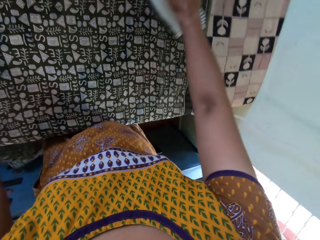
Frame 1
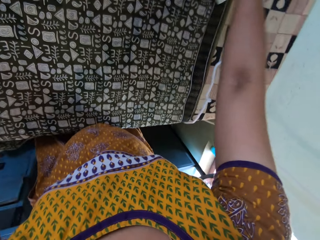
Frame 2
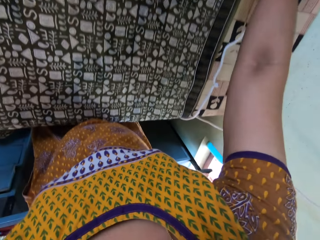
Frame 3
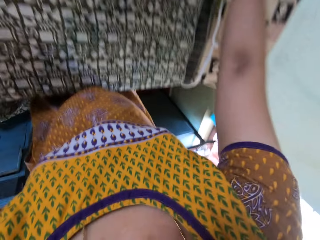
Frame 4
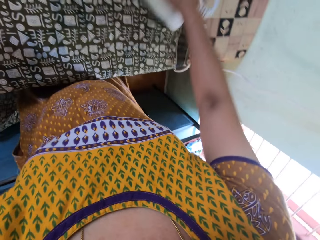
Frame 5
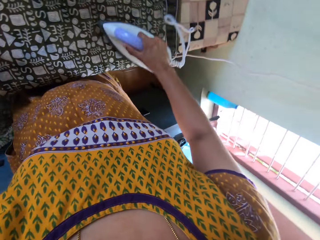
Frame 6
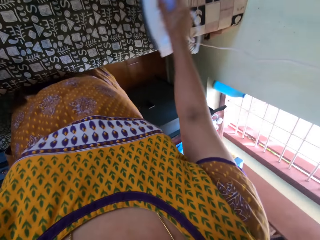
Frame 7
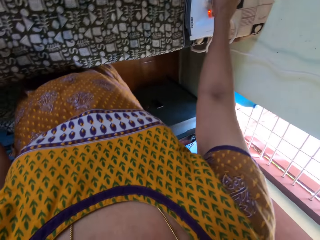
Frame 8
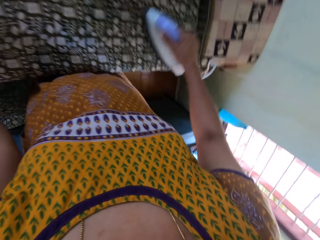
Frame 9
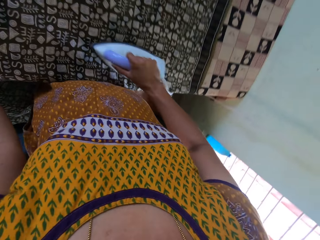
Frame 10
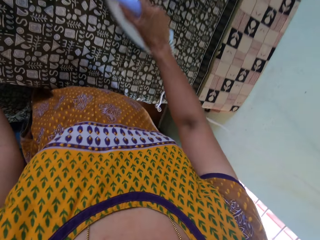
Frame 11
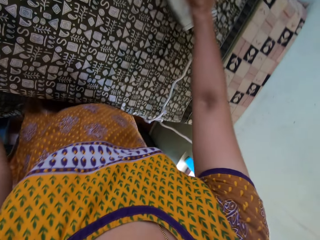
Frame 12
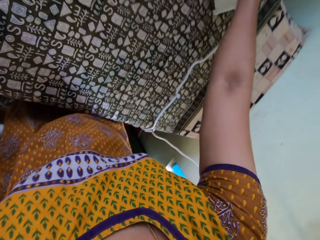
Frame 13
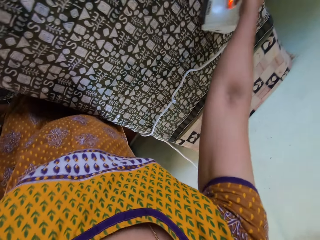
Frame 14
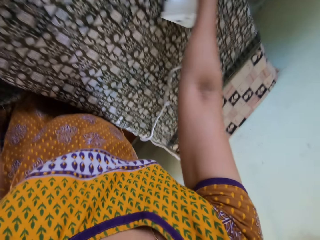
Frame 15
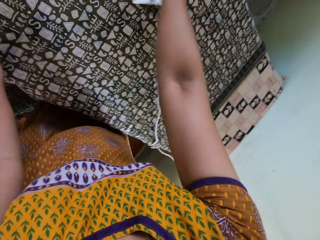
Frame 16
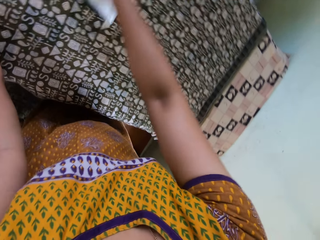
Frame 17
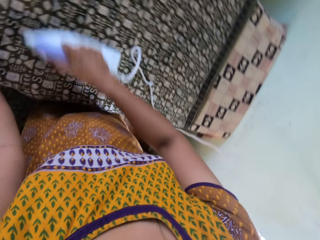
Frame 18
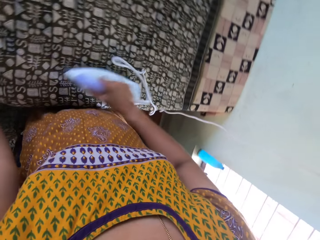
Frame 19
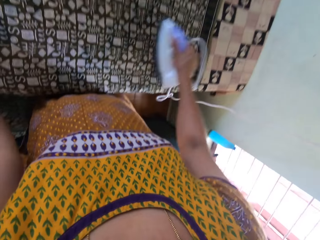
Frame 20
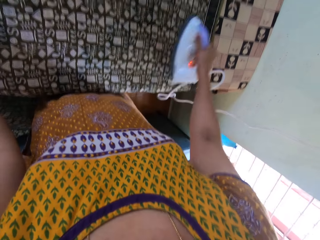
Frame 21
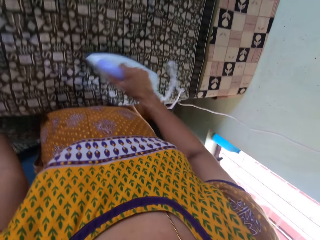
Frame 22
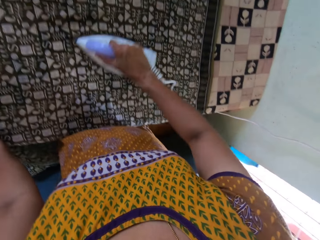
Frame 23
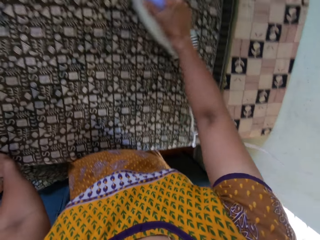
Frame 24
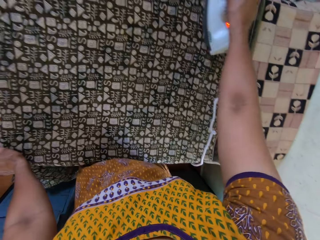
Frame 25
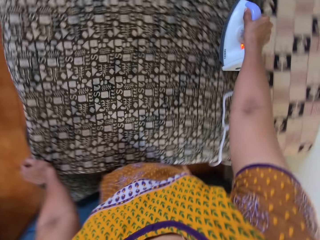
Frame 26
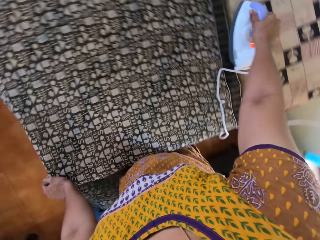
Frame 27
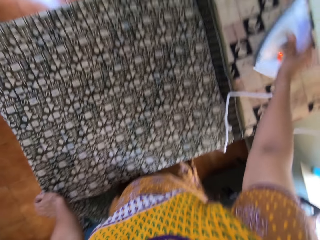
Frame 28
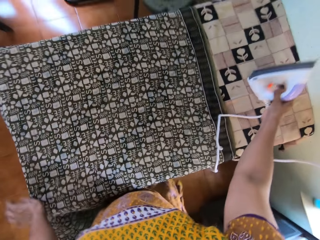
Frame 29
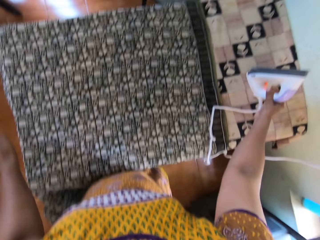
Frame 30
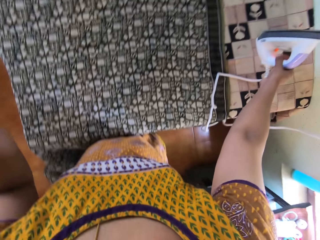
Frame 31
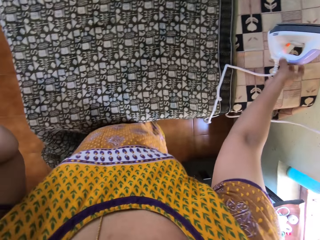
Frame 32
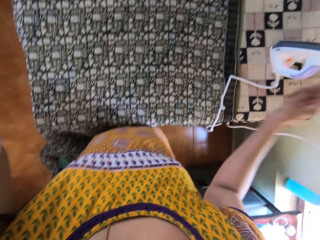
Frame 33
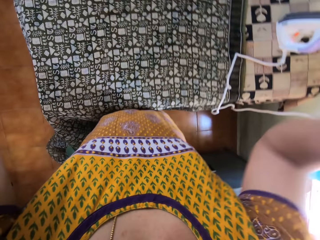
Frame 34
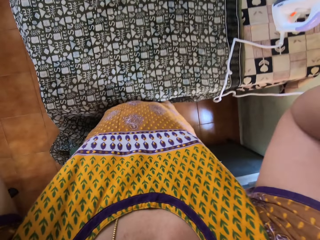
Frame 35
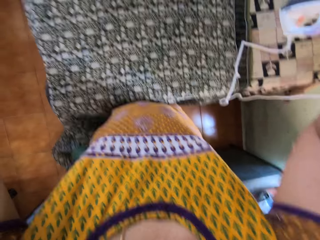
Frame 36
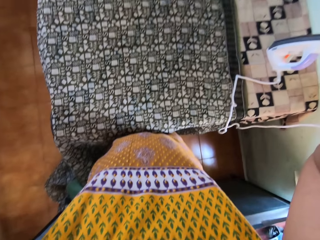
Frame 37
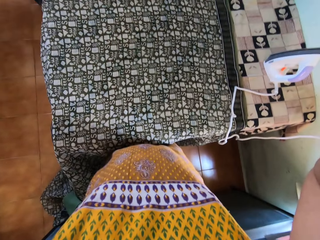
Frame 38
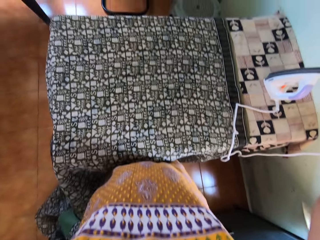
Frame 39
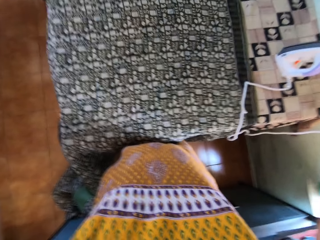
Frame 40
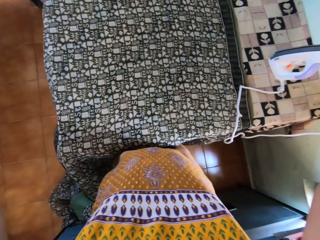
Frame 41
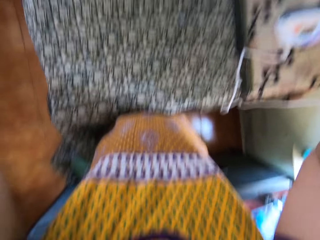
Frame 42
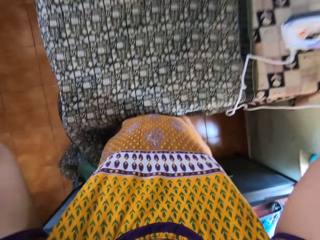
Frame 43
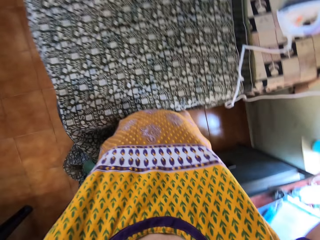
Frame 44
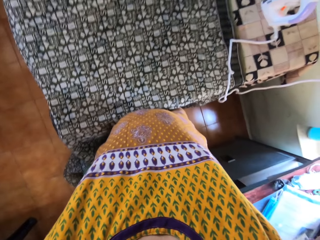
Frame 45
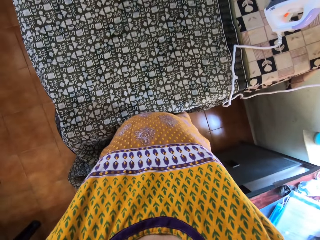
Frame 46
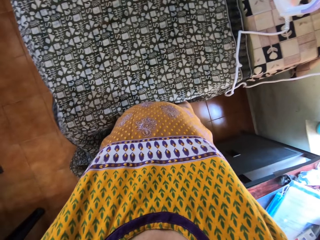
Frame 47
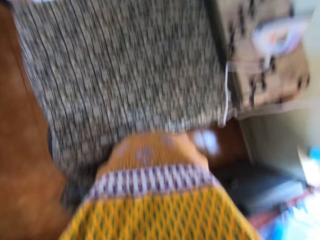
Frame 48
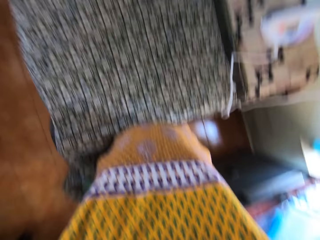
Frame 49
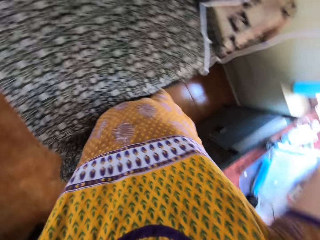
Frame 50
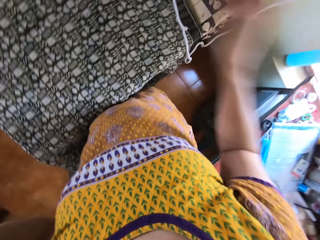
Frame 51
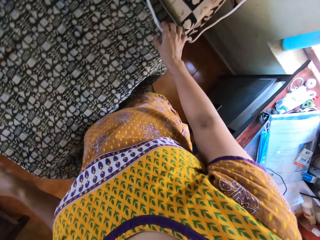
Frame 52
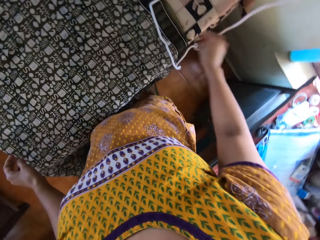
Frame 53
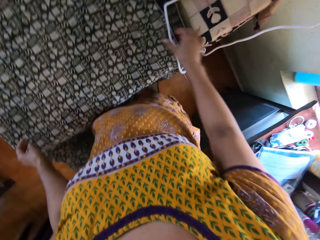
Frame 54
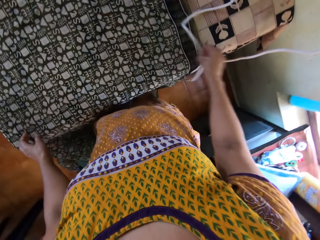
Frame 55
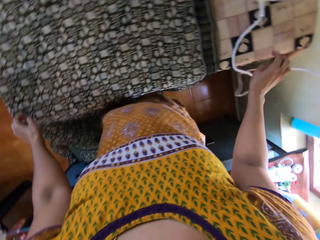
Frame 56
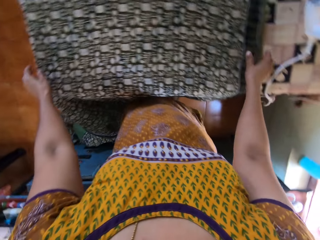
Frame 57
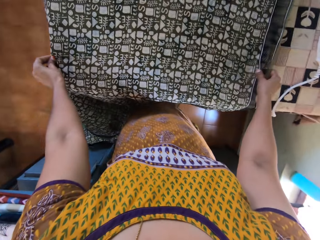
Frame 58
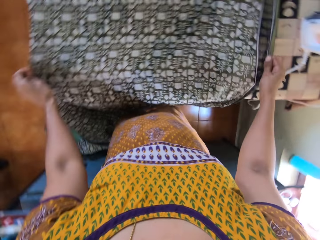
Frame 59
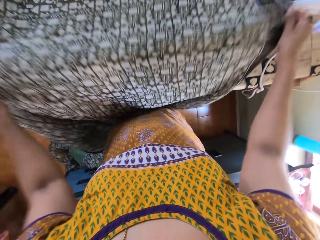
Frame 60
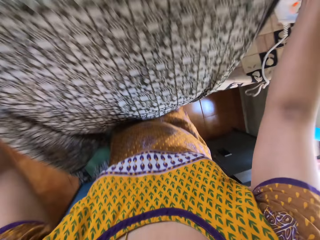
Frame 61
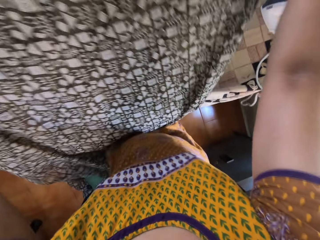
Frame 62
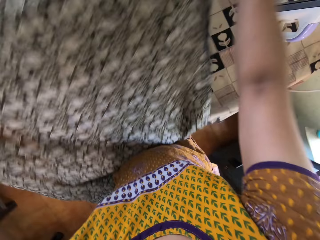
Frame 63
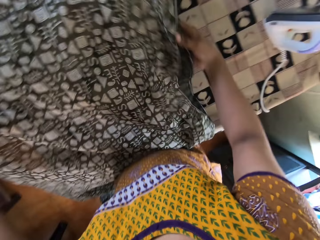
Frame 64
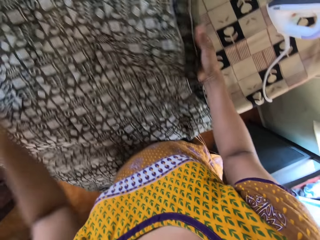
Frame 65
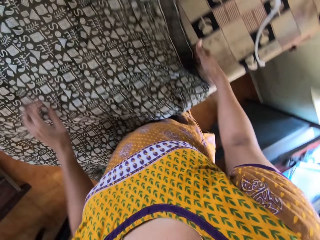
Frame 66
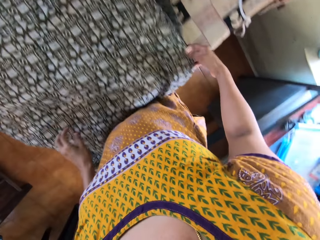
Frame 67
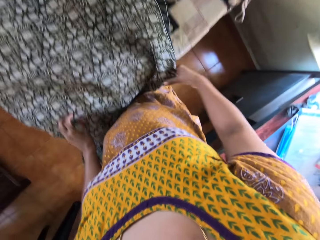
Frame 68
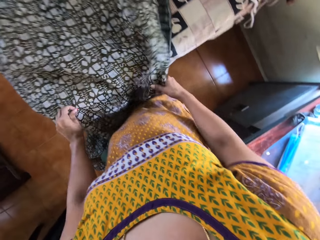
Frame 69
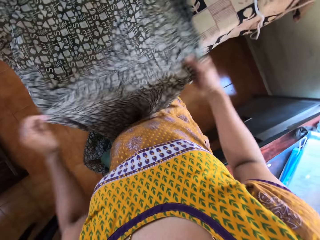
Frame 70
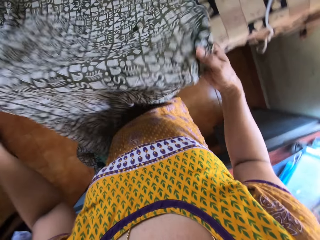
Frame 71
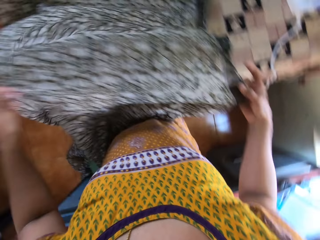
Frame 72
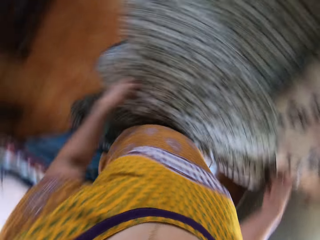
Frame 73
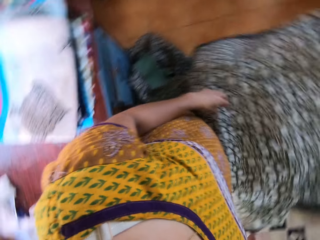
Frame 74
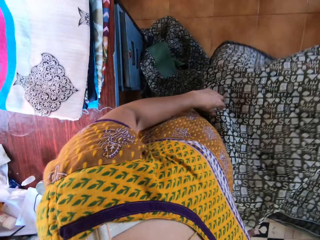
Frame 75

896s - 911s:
The camera wearer drops the iron on the table with her right hand. She raises both hands. She adjusts the camera. She moves the iron cord on the table with her right hand. She adjusts the wrapper with both hands.

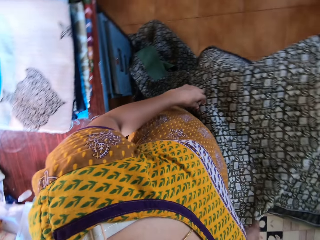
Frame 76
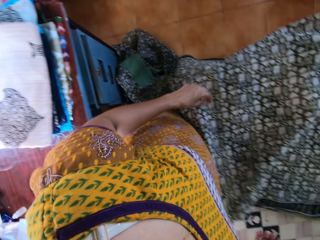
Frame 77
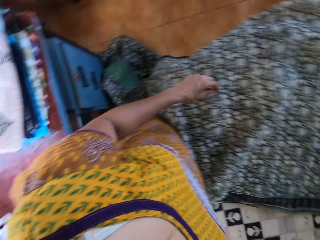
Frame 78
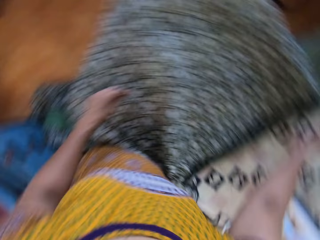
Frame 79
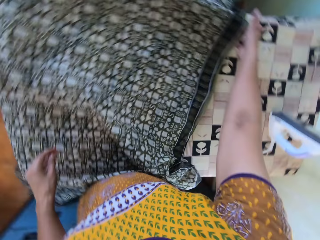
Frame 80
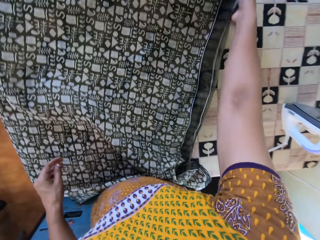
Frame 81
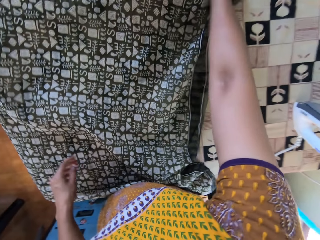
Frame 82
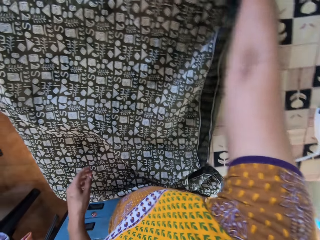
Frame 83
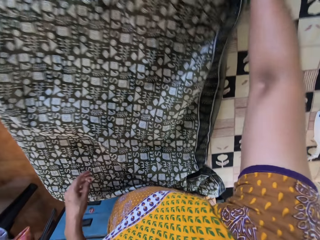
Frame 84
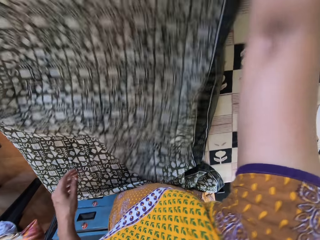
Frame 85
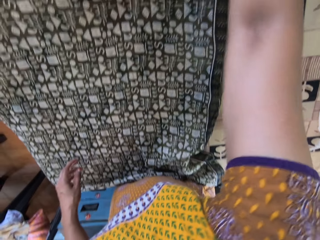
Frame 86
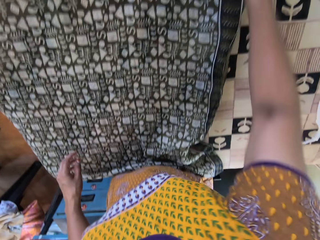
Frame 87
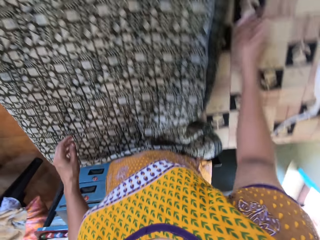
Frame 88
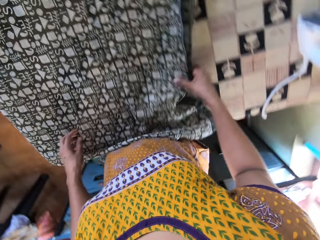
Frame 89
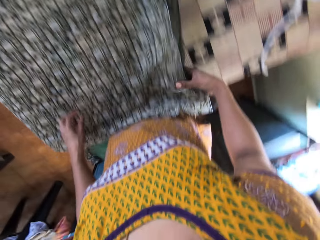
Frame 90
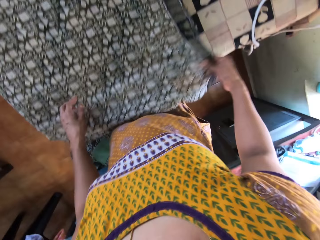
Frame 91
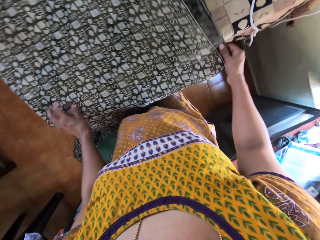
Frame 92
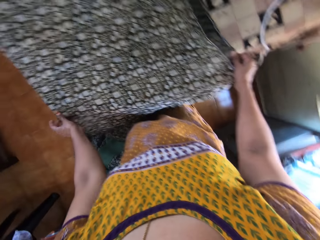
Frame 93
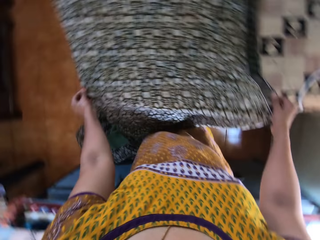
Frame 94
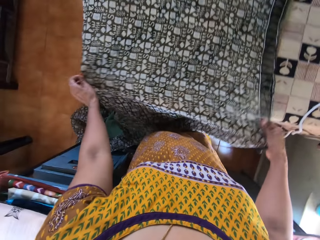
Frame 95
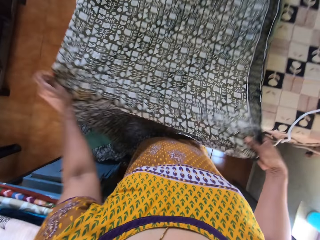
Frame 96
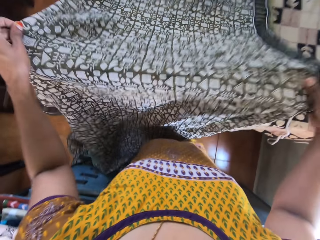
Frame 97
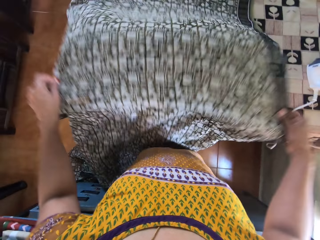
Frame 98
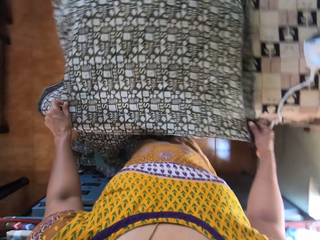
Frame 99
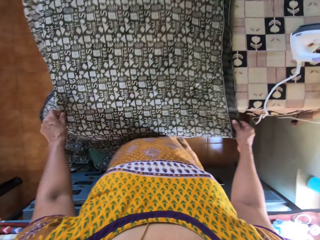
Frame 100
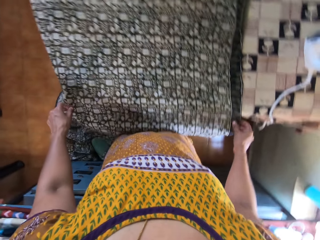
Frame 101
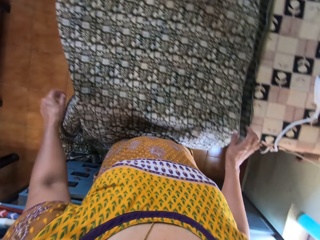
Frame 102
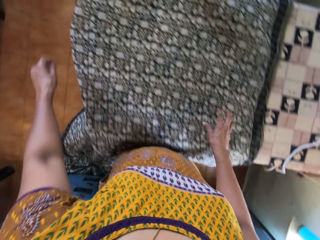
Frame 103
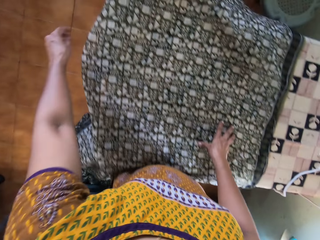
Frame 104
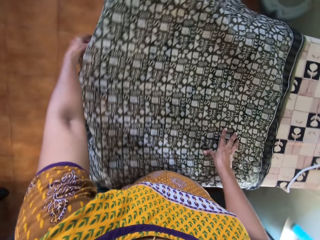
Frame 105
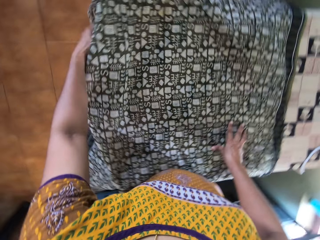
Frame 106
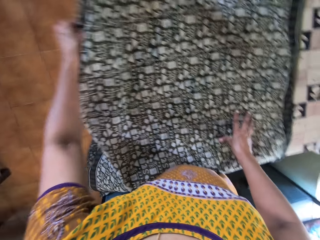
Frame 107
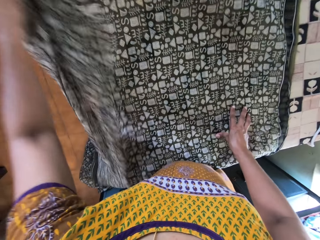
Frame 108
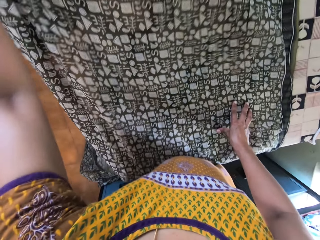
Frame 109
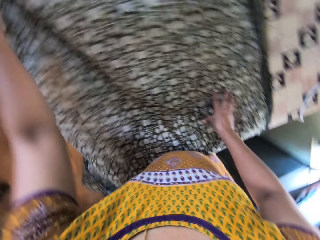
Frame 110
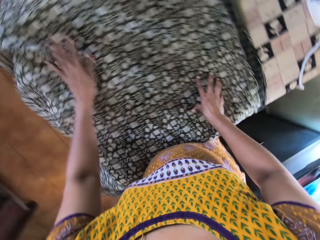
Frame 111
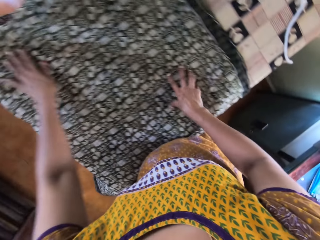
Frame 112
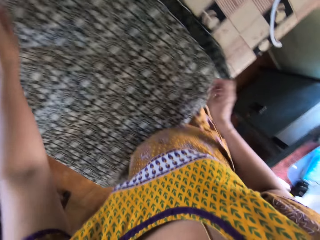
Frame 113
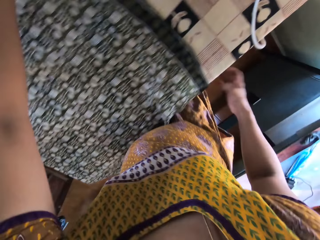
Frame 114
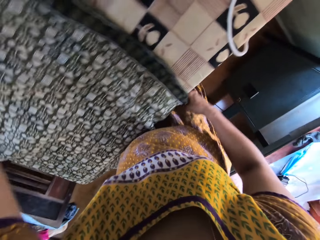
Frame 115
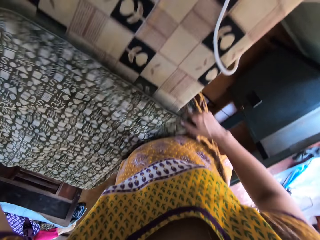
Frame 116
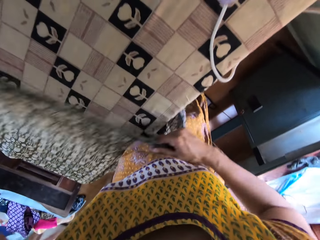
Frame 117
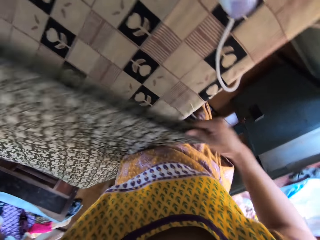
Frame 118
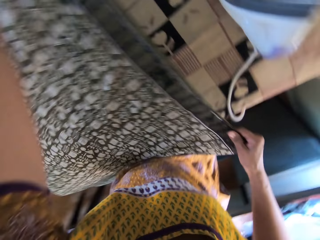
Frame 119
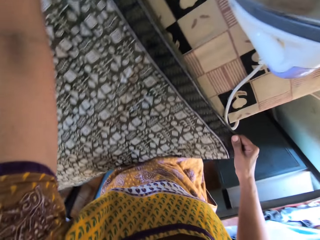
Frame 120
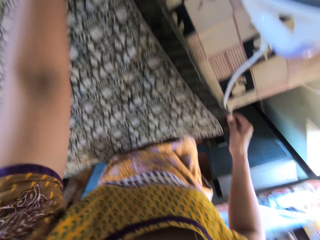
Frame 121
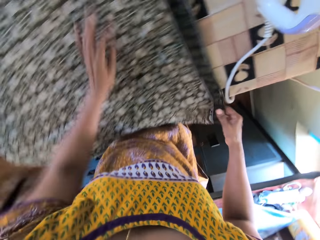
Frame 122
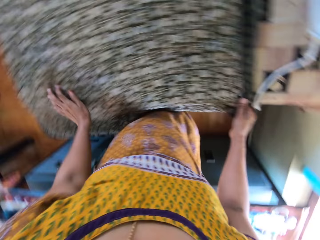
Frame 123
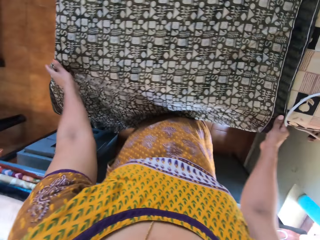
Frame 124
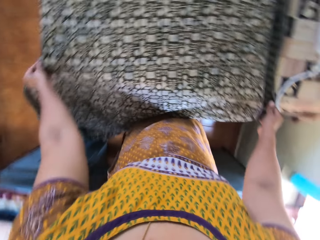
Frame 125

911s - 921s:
The camera wearer adjusts the wrapper with her right hand. She adjusts the wrapper with both hands. She adjusts the wrapper with her left hand. She adjusts the wrapper with both hands.
